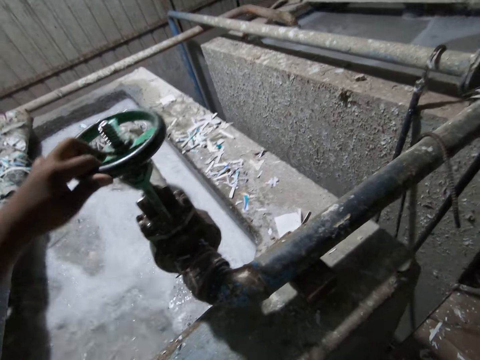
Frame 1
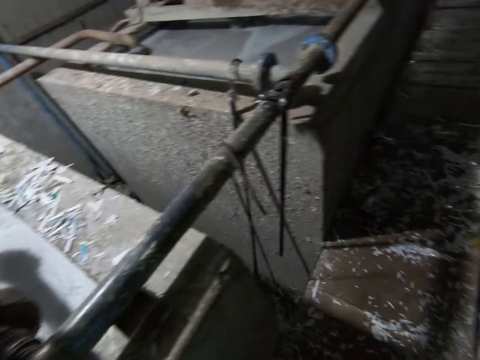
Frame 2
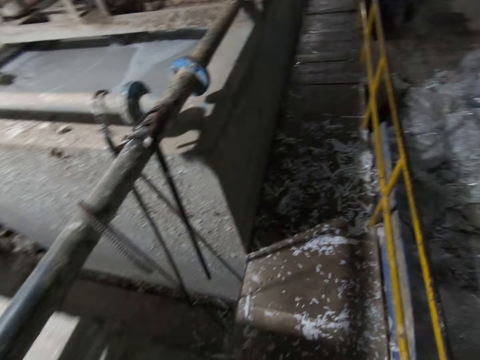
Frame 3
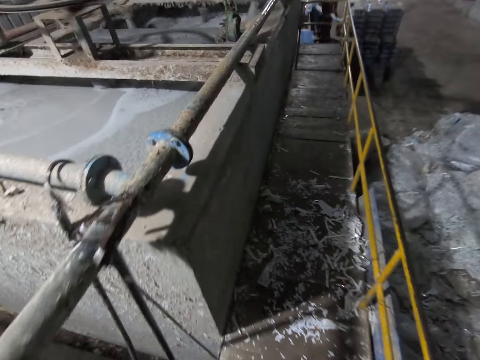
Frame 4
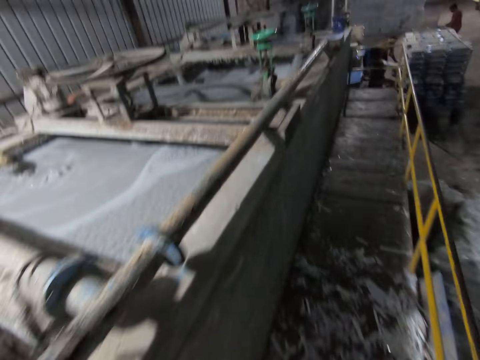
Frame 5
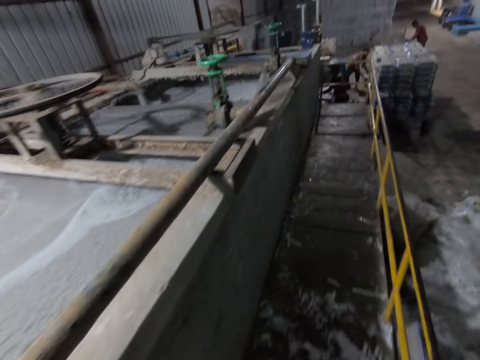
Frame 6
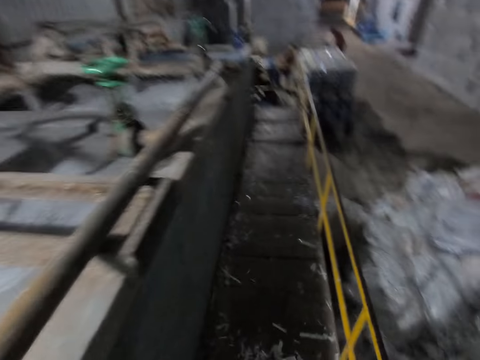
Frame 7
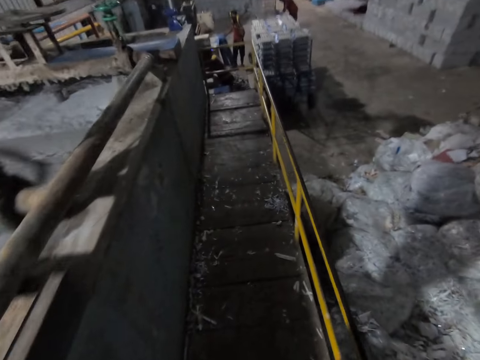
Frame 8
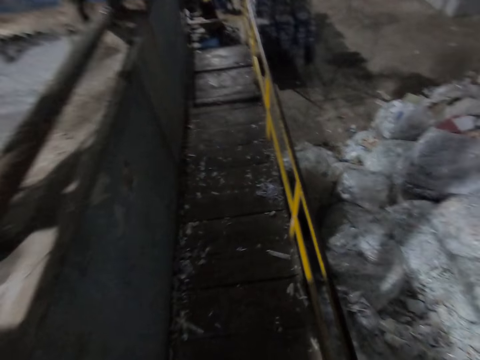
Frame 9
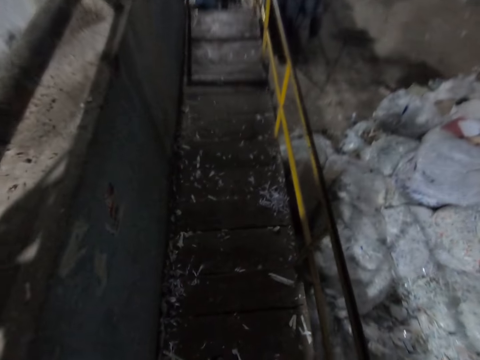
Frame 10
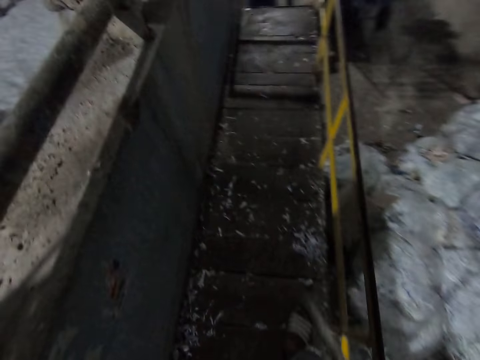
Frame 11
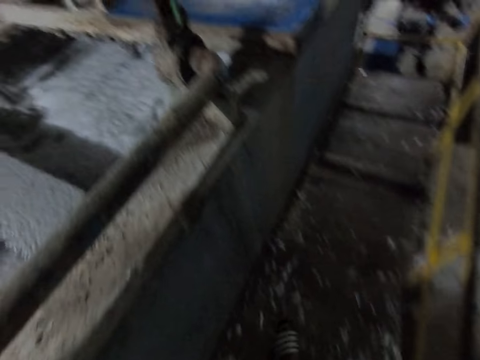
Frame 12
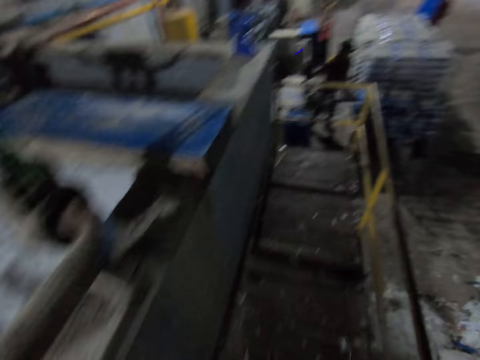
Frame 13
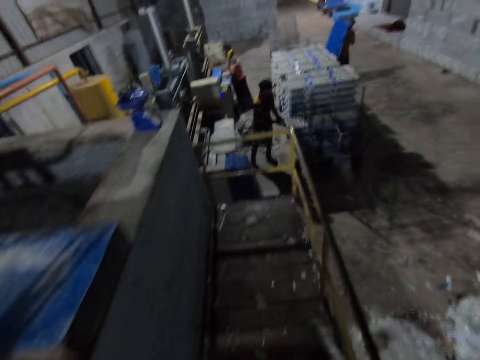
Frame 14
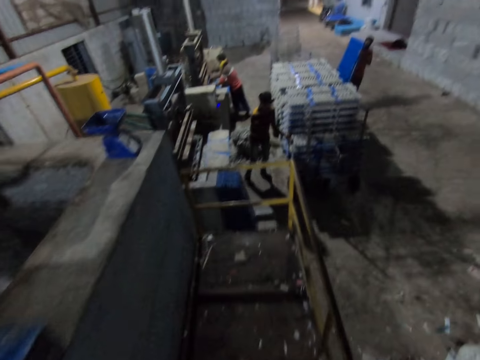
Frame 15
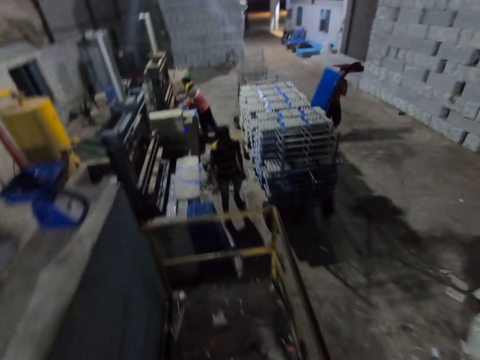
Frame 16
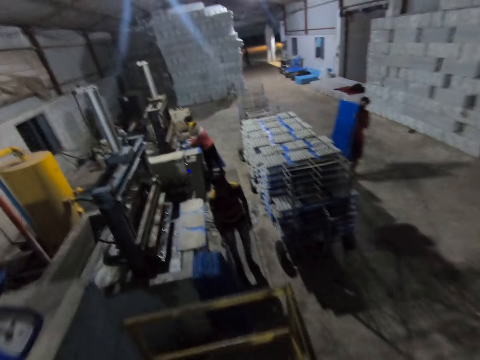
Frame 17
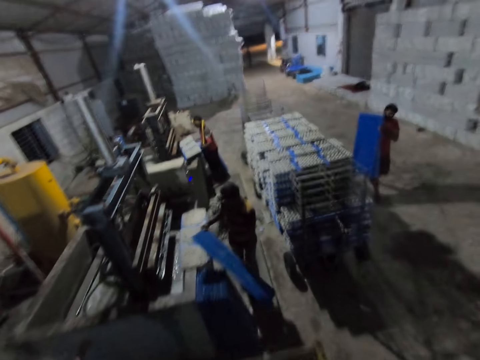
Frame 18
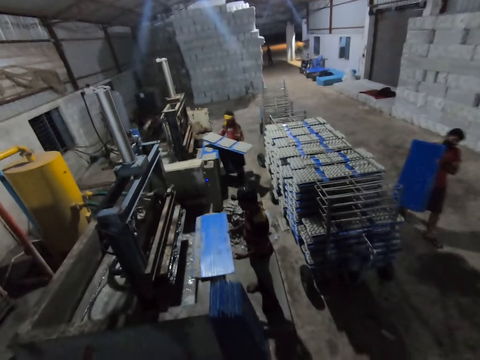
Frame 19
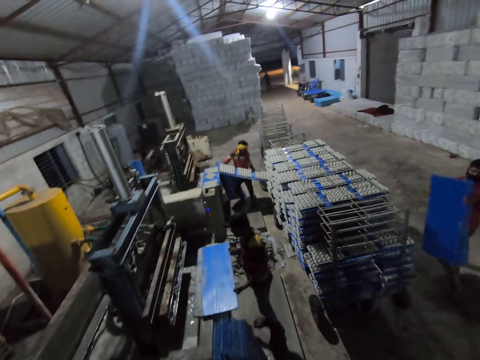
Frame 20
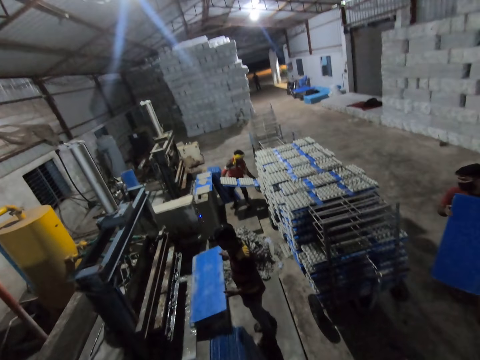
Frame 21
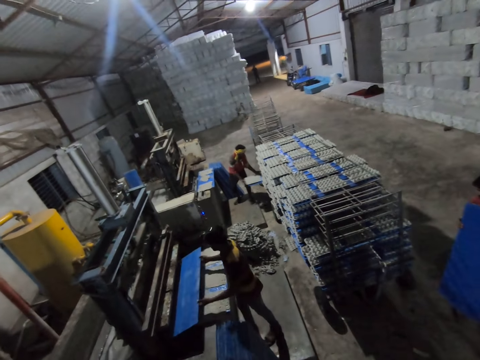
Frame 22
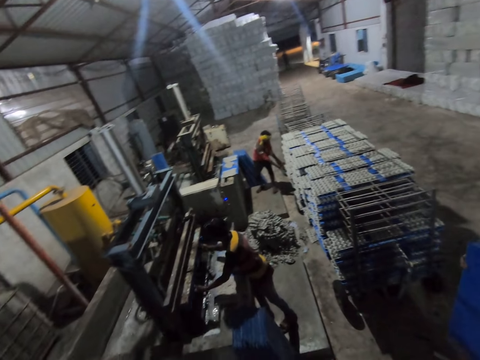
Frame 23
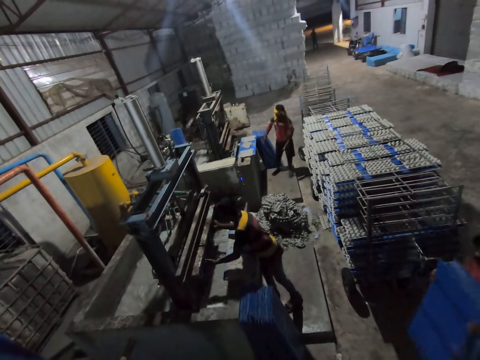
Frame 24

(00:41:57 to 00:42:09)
A person moves the plastic. Another person arranges the plastic. A third person moves the plastic aside. A man drops a tray of egg crates in his hands on the rack. Another man inserts a tray in his hands into the egg crate machine. A third man walks with a tray in his hands. The first person moves the craft board aside. The second person puts the craft board aside. The first man lifts a tray from the ground with his right hand. The second man takes out a tray of egg crates from the egg crate machine with his hands. The first man drops the tray in his hands on the tray on the egg crate machine. The third person carries the craft board. The second man inserts the tray of egg crates in his hands into the rack. The first person puts the craft board on the machine.

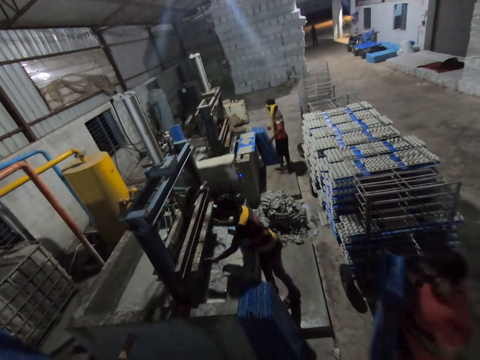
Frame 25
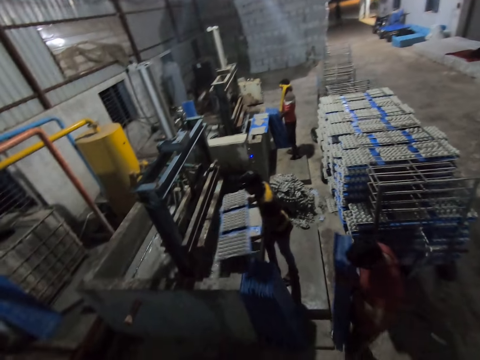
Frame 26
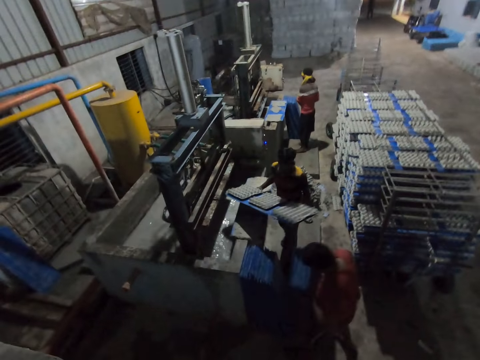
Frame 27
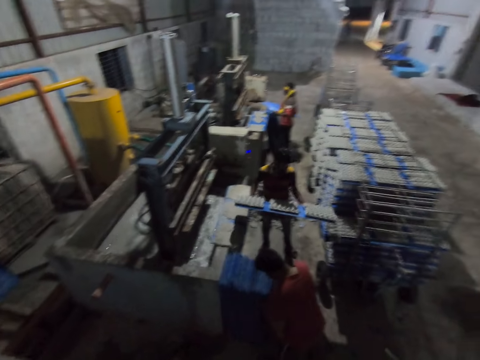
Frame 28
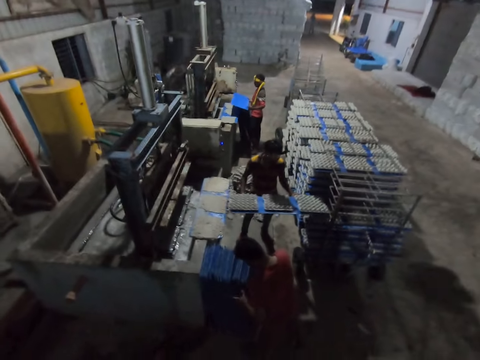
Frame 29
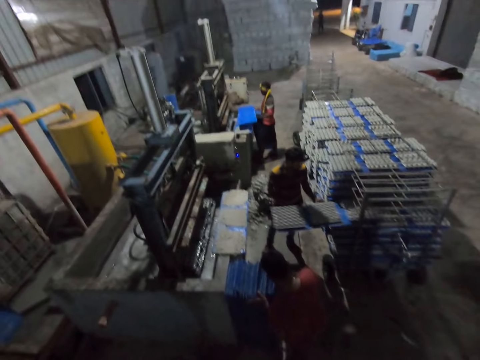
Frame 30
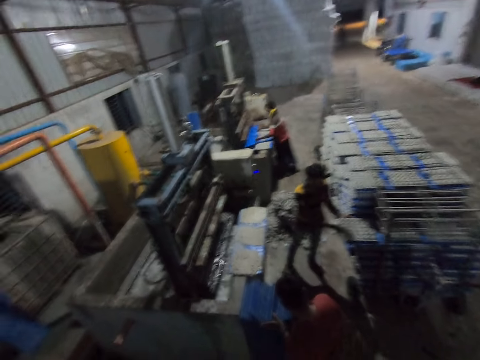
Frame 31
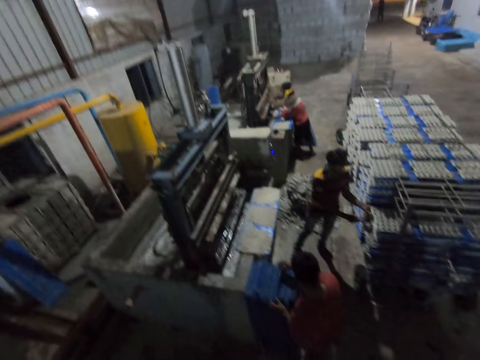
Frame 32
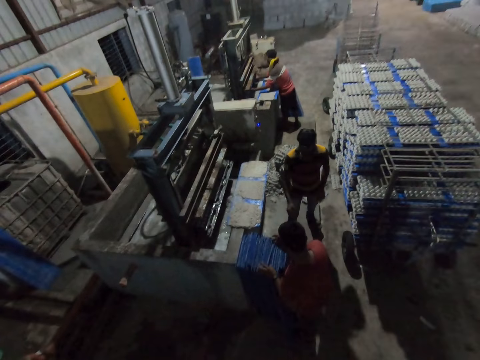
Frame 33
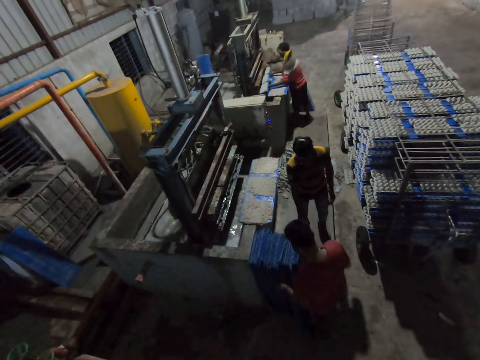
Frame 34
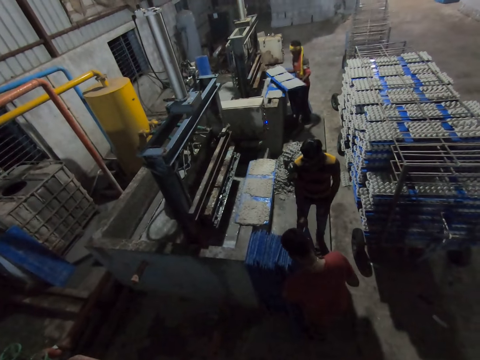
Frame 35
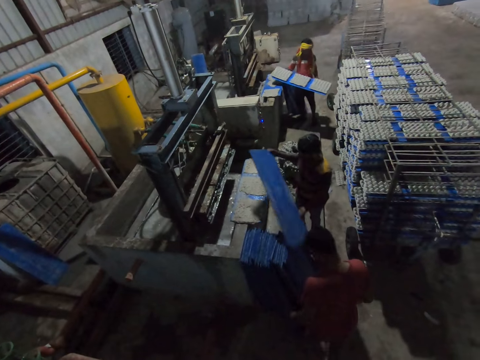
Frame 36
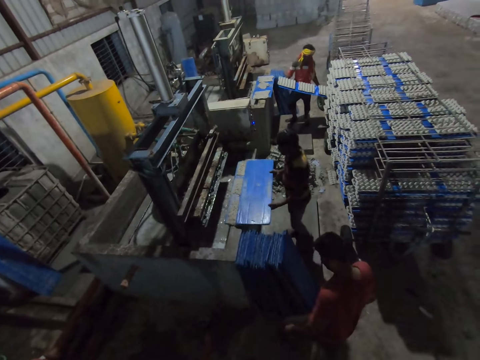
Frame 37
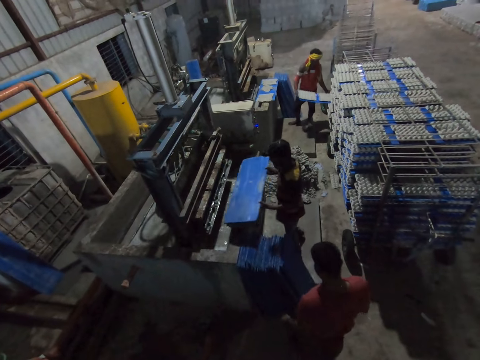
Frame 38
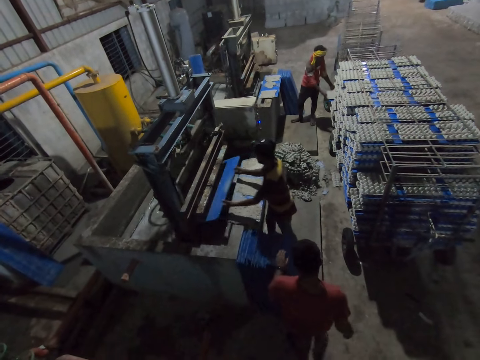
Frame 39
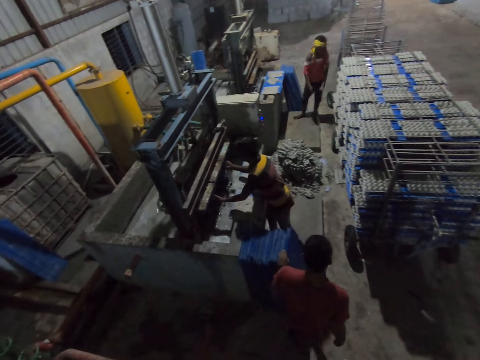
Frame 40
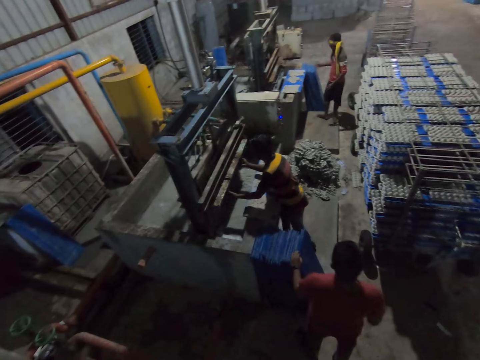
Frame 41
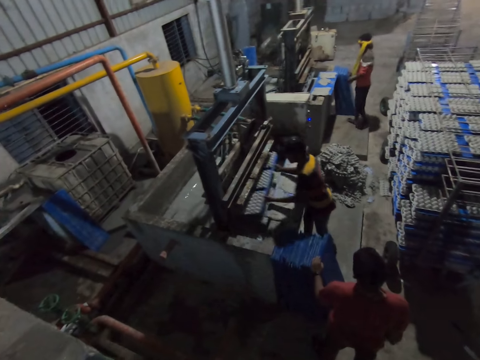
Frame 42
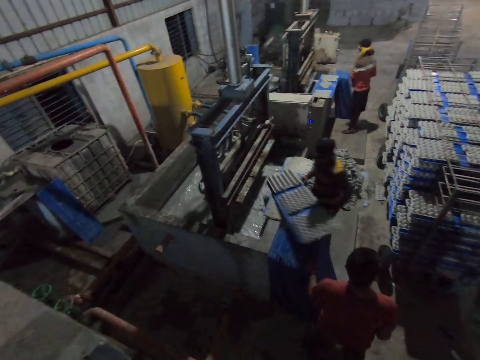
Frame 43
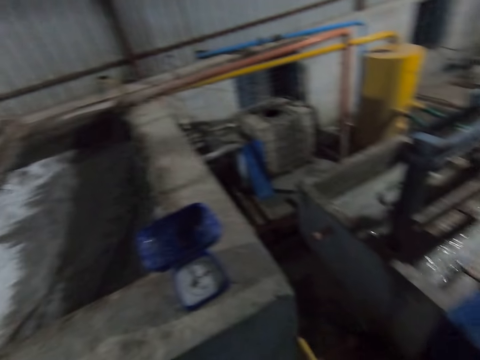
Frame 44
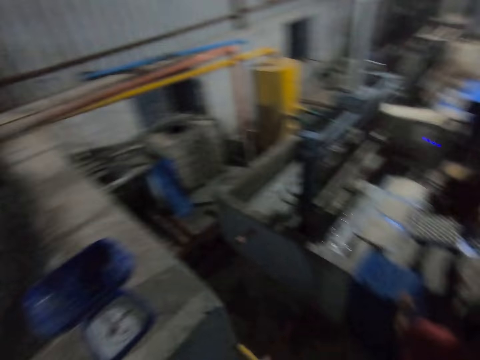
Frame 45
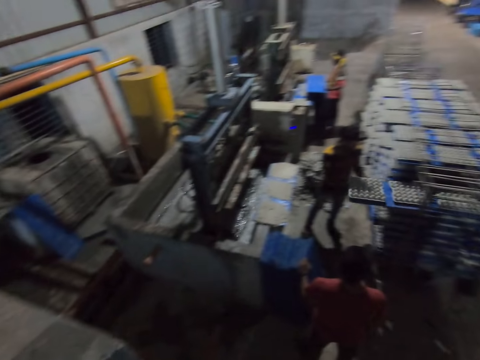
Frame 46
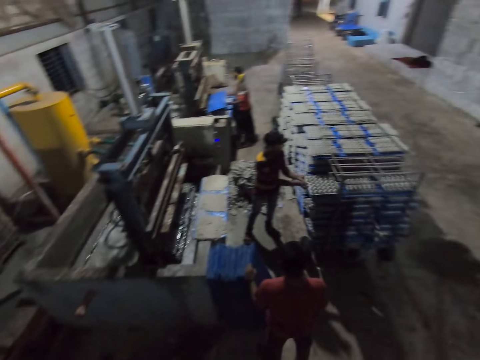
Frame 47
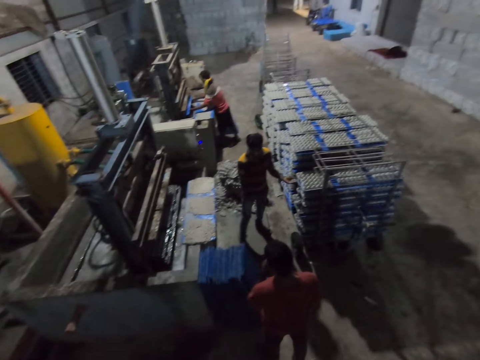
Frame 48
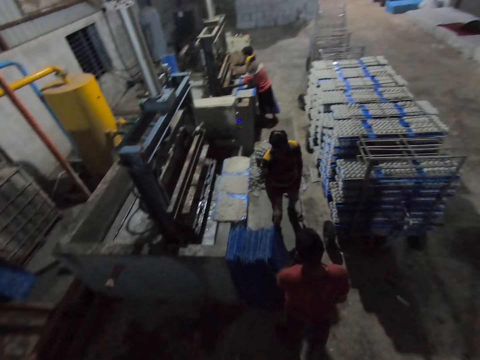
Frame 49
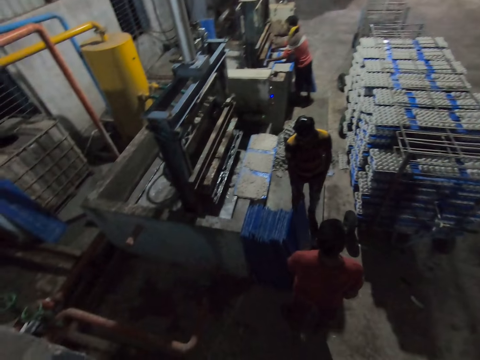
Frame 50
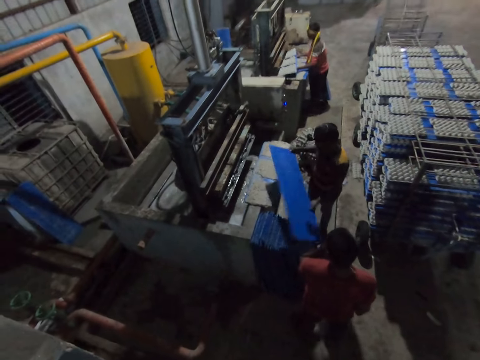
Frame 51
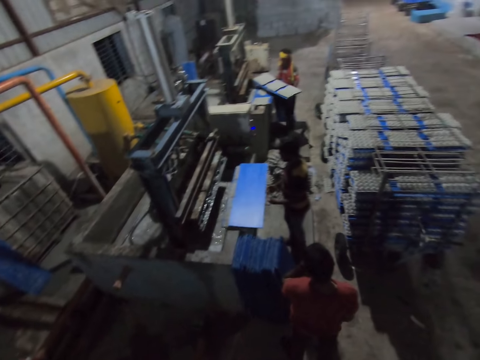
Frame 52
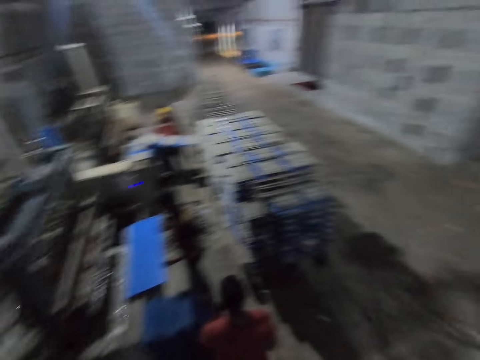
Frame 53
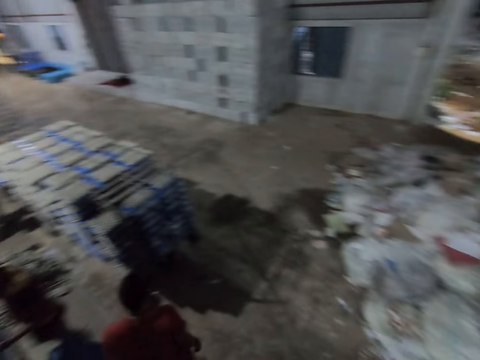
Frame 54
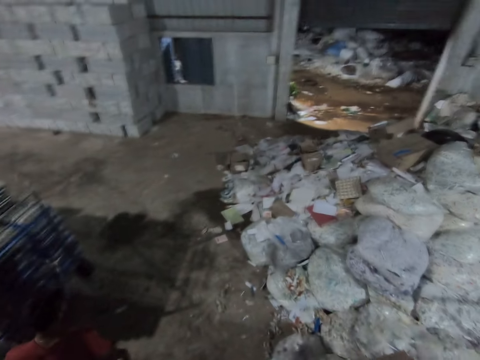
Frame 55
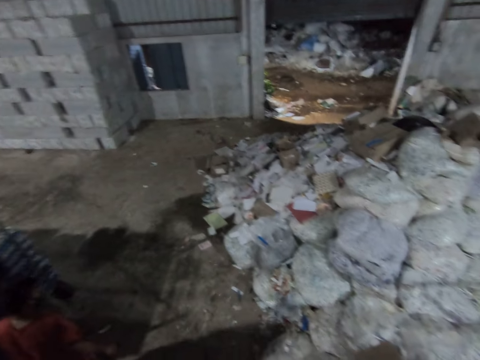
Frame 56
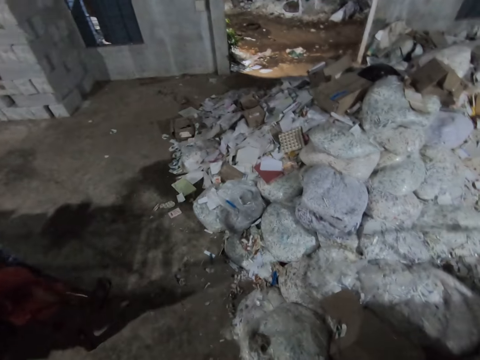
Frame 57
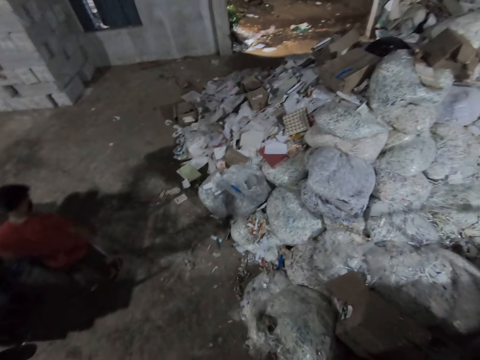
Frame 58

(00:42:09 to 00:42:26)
A man takes out a tray of egg crates from the egg crate machine with his hands. Another man lifts a tray from the ground with his hands. A third man drops the trays in his hands on the ground. A person puts the craft board aside. Another person puts the craft board on the rack. The first man inserts the tray of egg crates in his hands into the rack. The second man inserts the tray in his hands into the egg crate machine. A third person puts aside the craft board. The second man takes out the tray of egg crates from the egg crate machine with his hands. The second person moves the hand from the cardboard. The first man lifts a tray from the ground with his hands. The second man inserts the tray of egg crates in his hands into the rack. The third person takes the craft board. The first person puts the craft board aside. The first man inserts the tray in his hands into the egg crate machine. The third person puts the craft board on the machine. The first man takes out the tray of egg crates from the egg crate machine with his hands. The third person takes the craft board from the machine. The first man inserts the tray of egg crates in his hands into the rack. The second man inserts the tray in his hands into the egg crate machine. The first person moves the hand to the face. The third person puts the craft board on the rack. The first man lifts a tray on the ground with his hands. The third person takes the craft board. The second man takes out the tray of egg crates from the egg crate machine with his hands. The second person puts the craft board on the rack. The second man inserts the tray of egg crates in his hands into the rack. The first person walks from the craft board.
